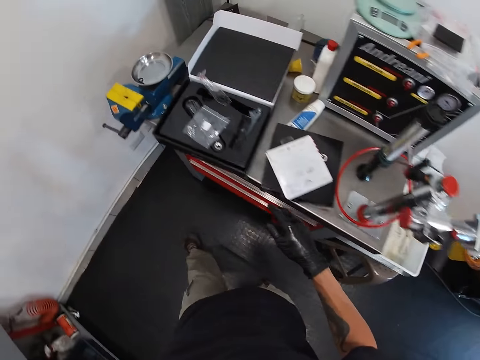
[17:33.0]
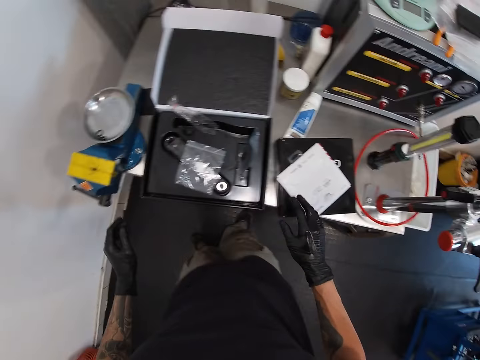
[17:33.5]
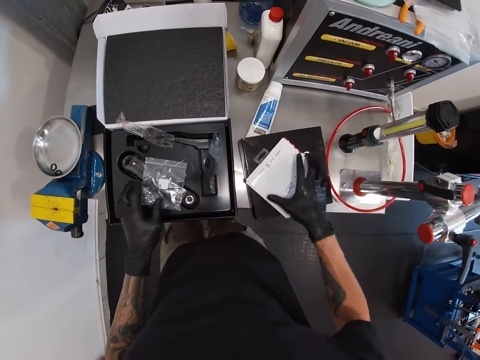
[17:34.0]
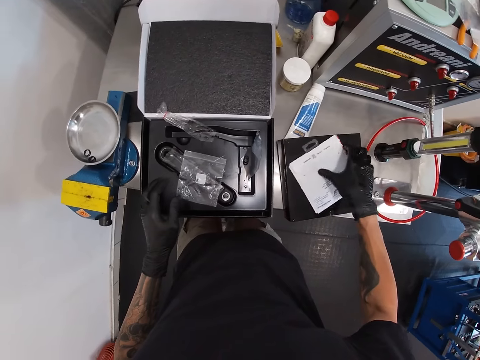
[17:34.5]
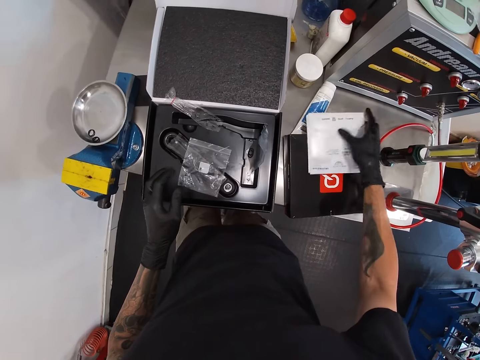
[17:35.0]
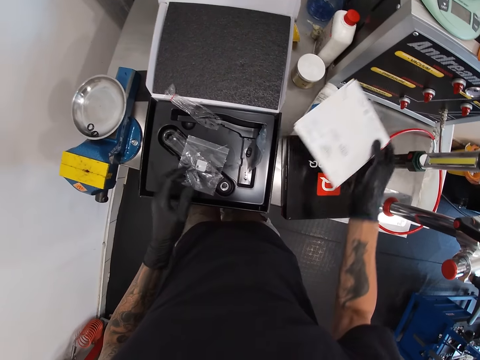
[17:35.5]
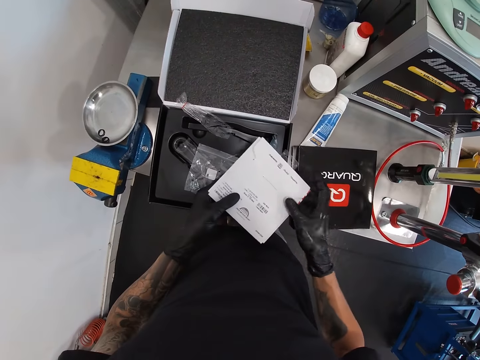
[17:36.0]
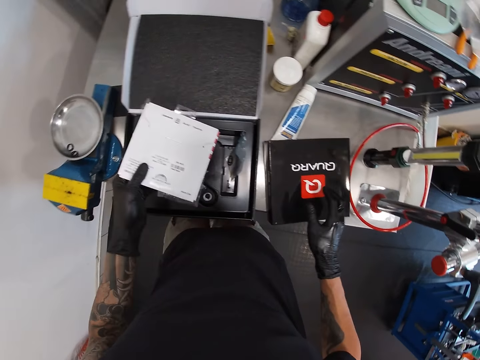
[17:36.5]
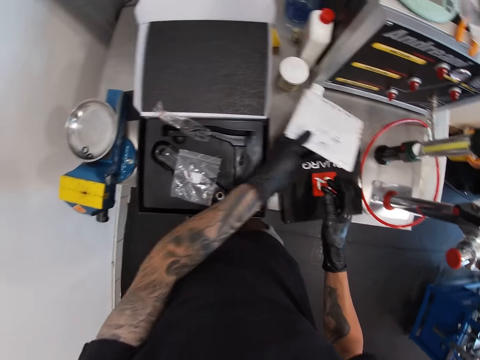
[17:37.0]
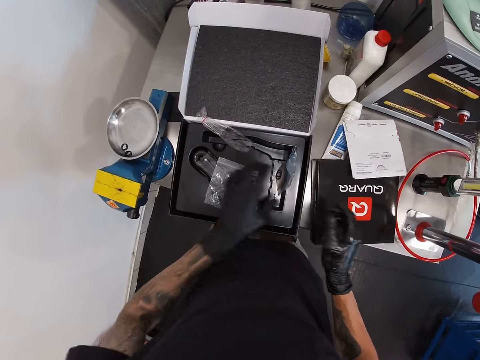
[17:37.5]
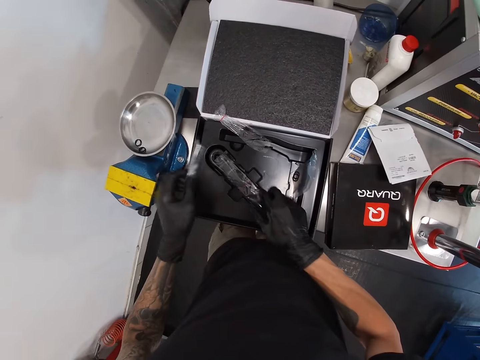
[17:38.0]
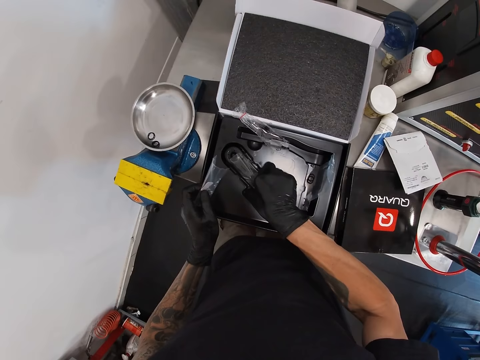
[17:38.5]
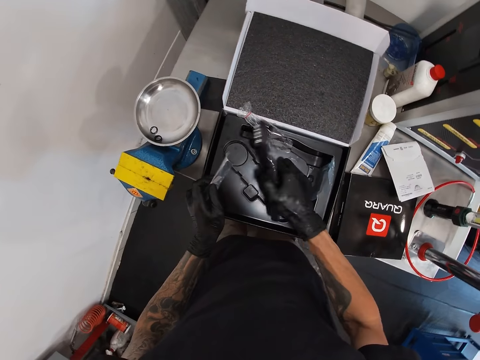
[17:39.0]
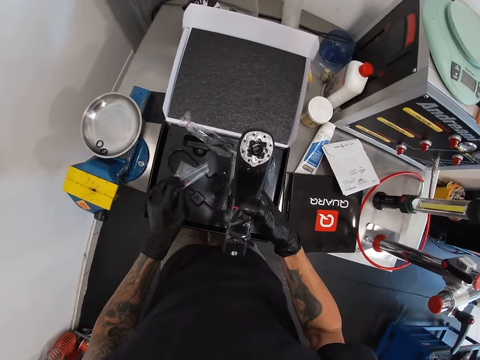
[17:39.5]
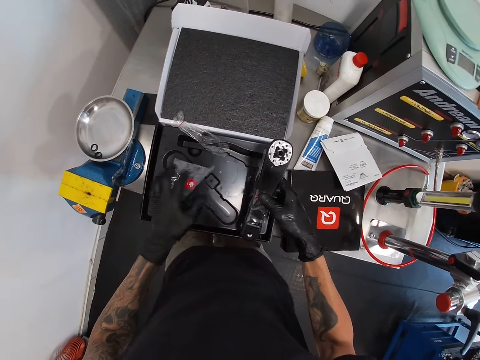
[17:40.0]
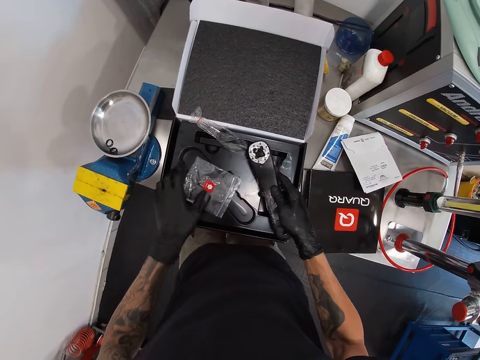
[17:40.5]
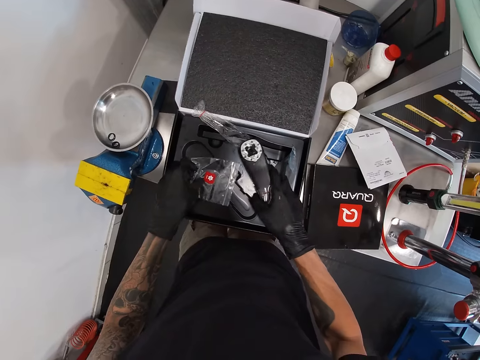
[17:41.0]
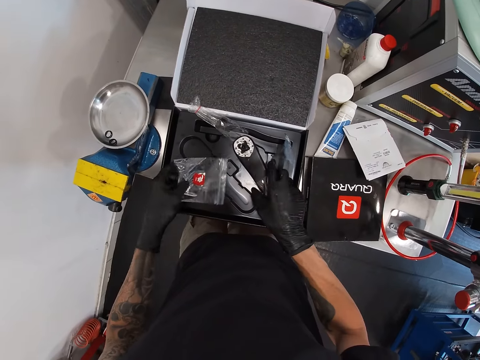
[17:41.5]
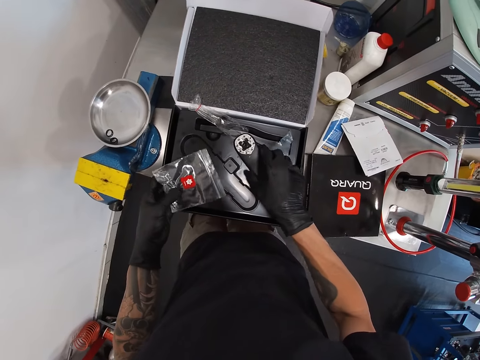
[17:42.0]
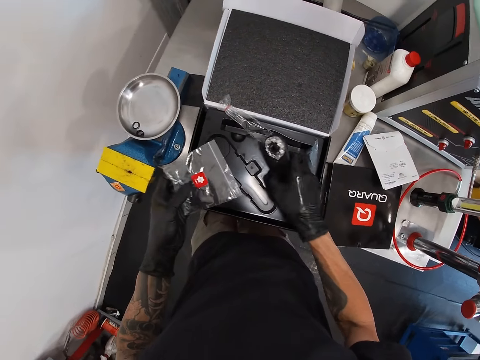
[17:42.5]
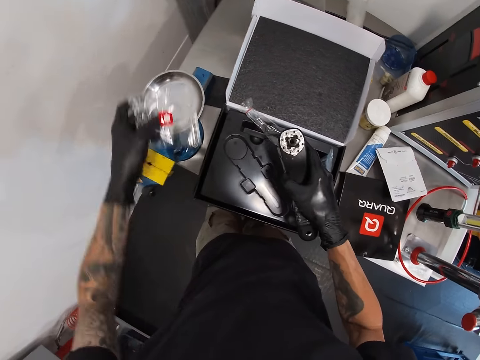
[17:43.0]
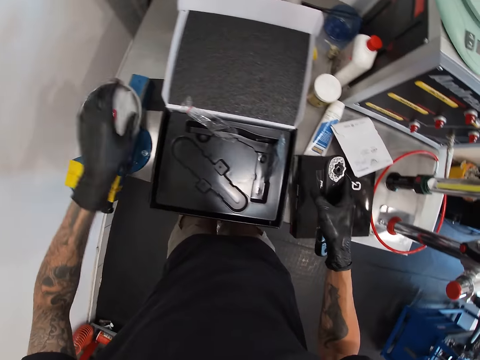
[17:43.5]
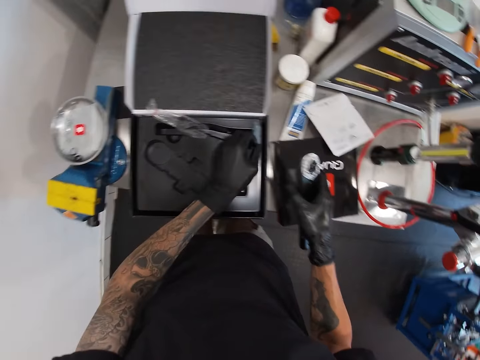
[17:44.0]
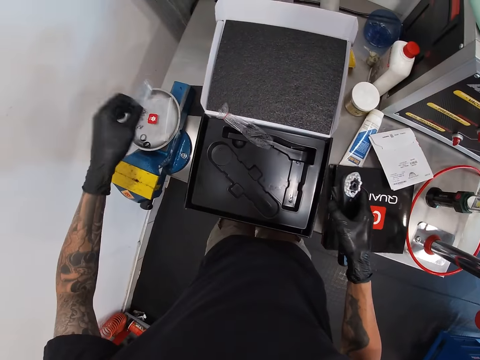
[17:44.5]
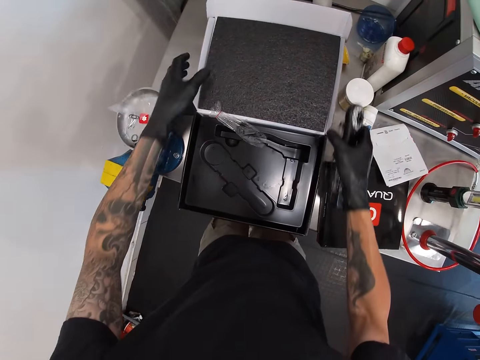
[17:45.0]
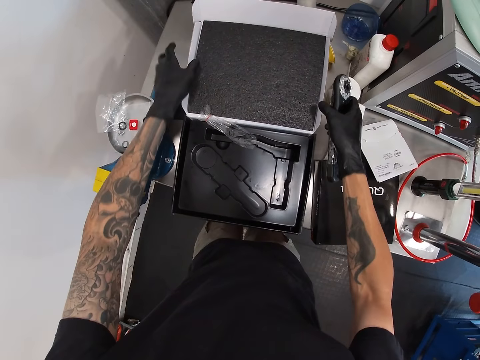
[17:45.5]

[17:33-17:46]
The camera wearer picks up a manual on top of the small box on the table with his right hand. He drops the manual on the table with his right hand. He touches the pedal arm. He picks up a power meter from the big box with his right hand. He picks up a nylon wrap from the box with his left hand. He drops the pedal axle of the power meter from the box. He picks up the pedal axle of the power meter from the box. He drops the nylon wrap on a pan on a bench vice with his left hand. He picks up the pedal arm. He picks up a paper. He picks up the pedal axle of the power meter from the box with his right hand. He drops the nylon wrap on the pan on the bench vice. He moves both hands.

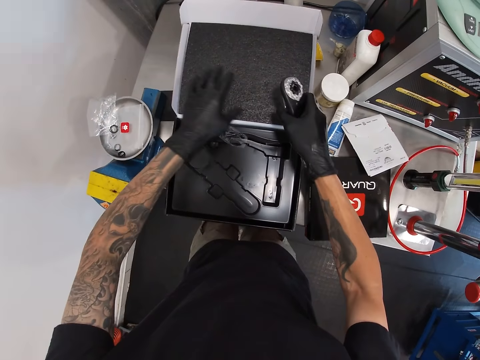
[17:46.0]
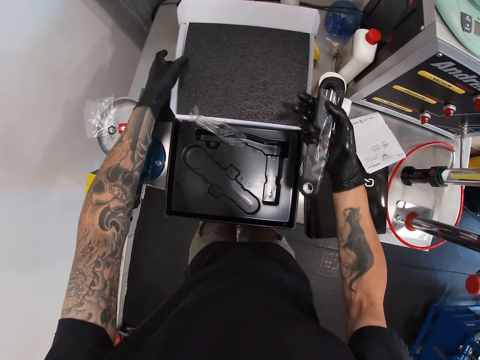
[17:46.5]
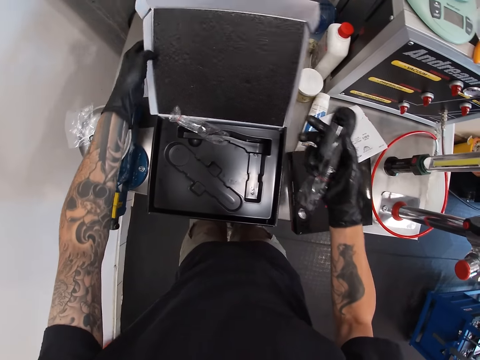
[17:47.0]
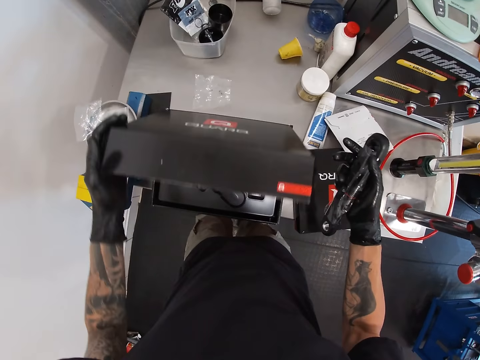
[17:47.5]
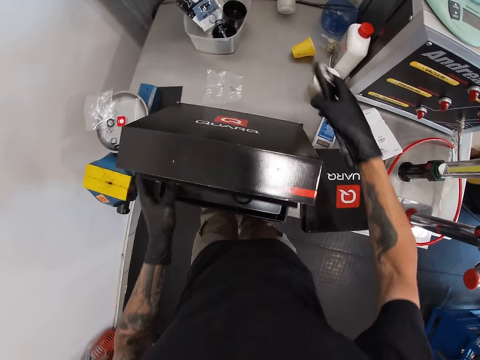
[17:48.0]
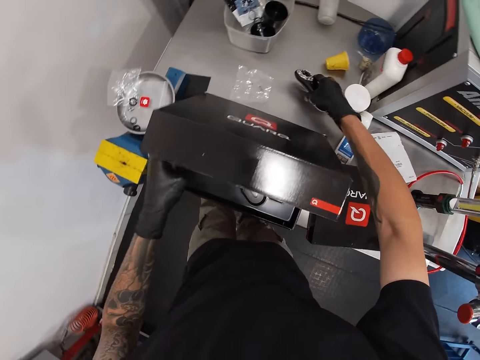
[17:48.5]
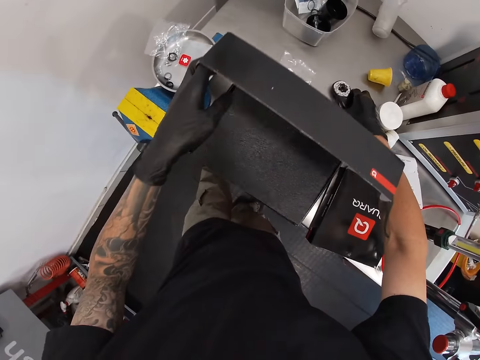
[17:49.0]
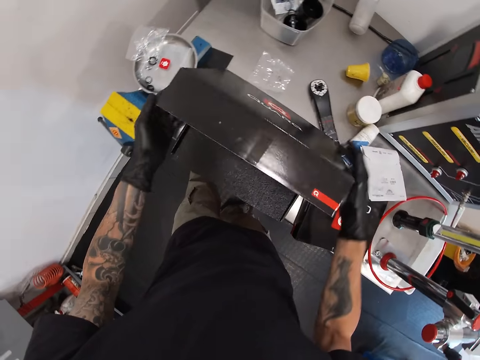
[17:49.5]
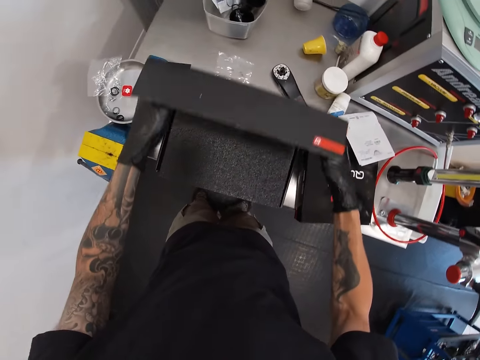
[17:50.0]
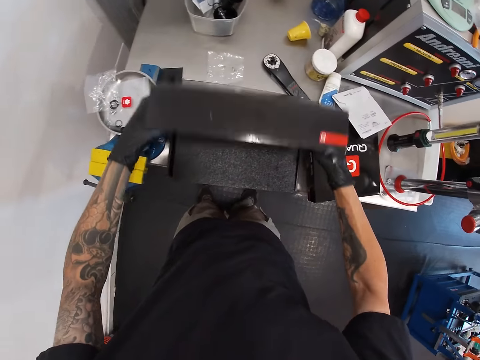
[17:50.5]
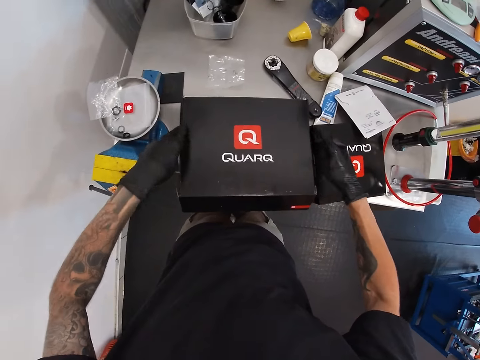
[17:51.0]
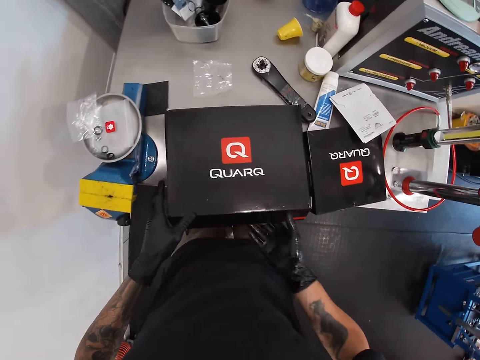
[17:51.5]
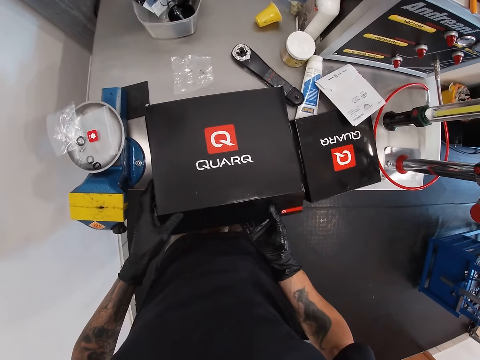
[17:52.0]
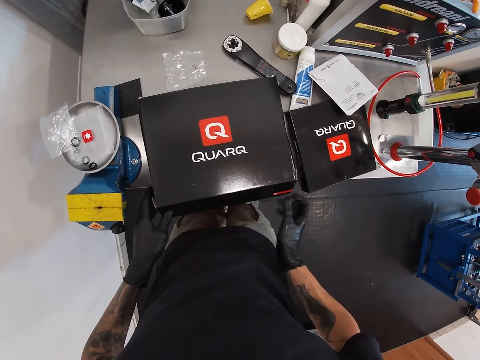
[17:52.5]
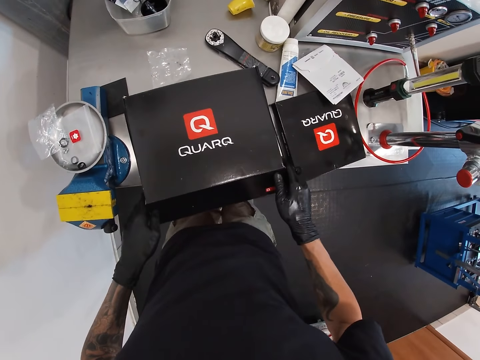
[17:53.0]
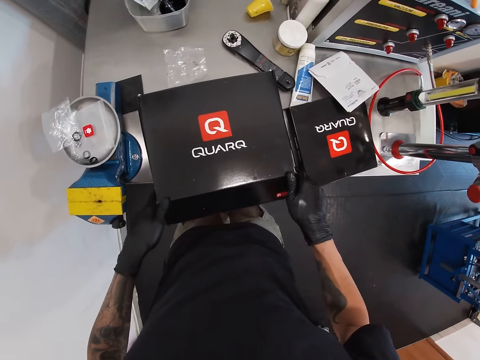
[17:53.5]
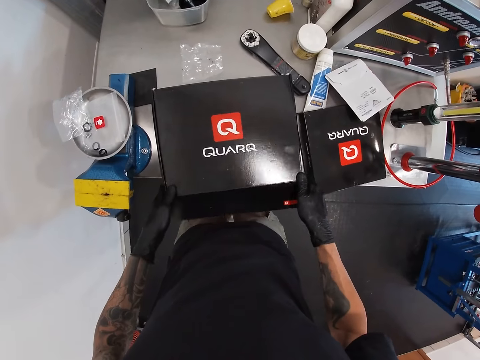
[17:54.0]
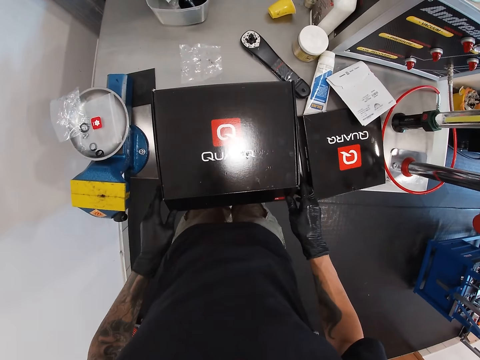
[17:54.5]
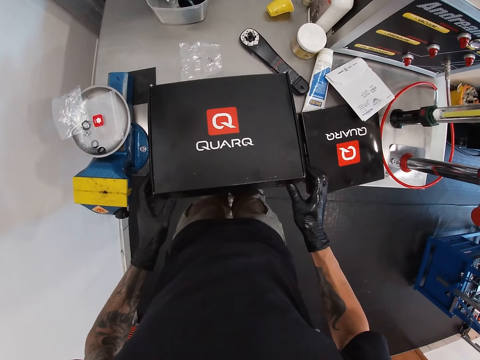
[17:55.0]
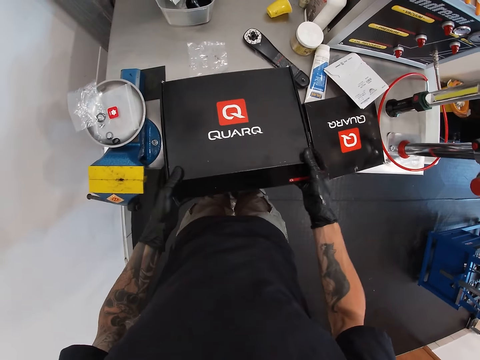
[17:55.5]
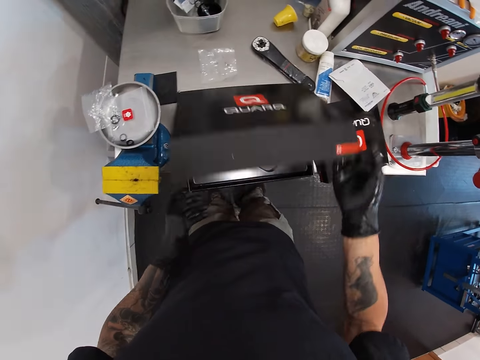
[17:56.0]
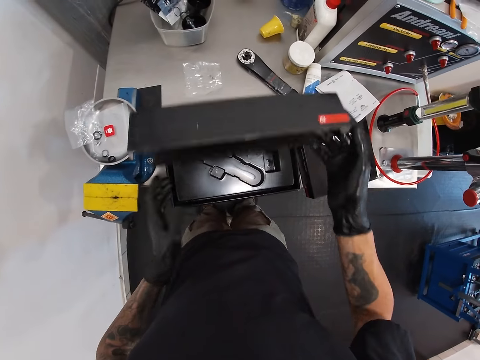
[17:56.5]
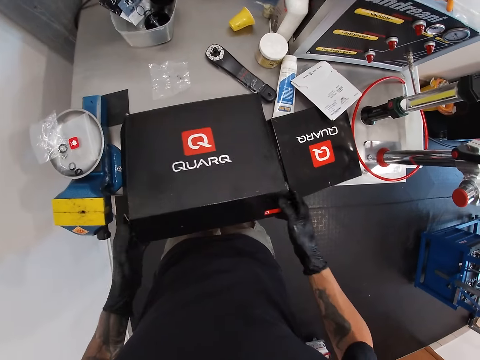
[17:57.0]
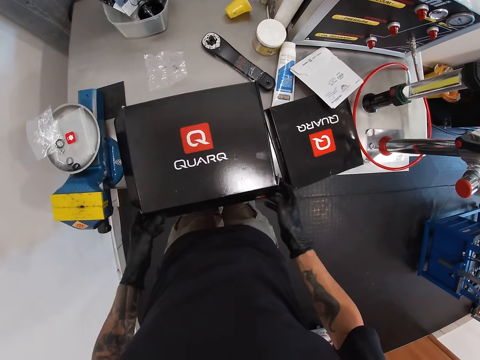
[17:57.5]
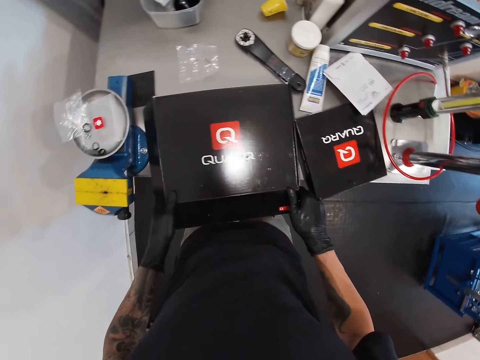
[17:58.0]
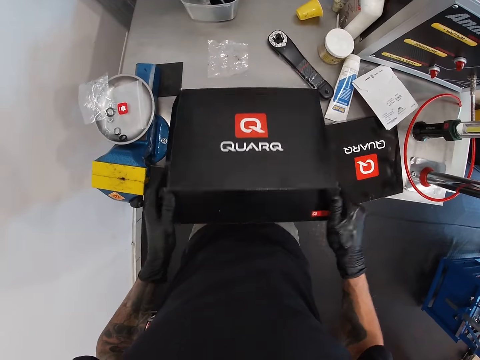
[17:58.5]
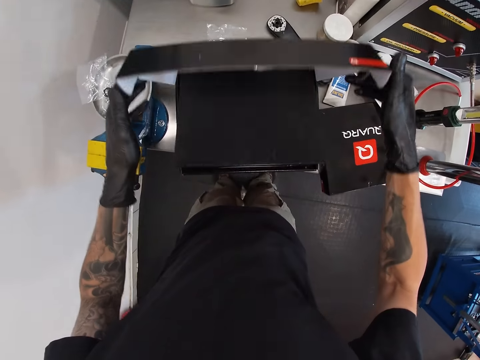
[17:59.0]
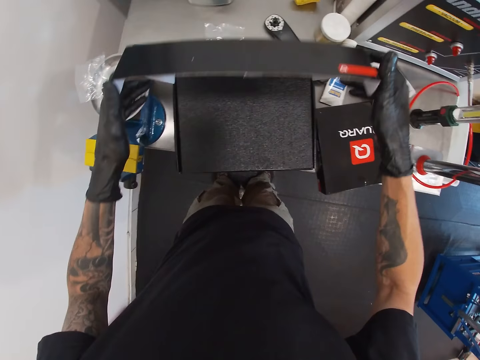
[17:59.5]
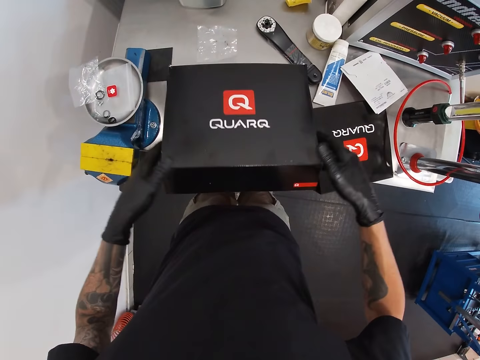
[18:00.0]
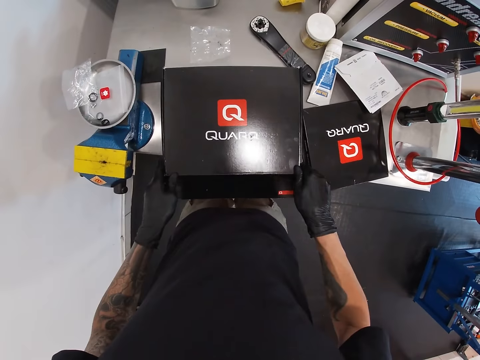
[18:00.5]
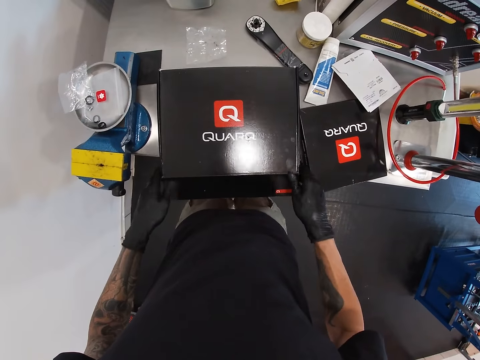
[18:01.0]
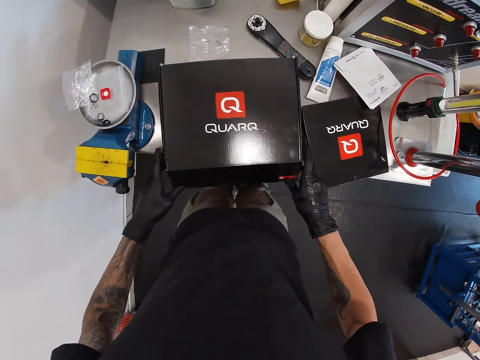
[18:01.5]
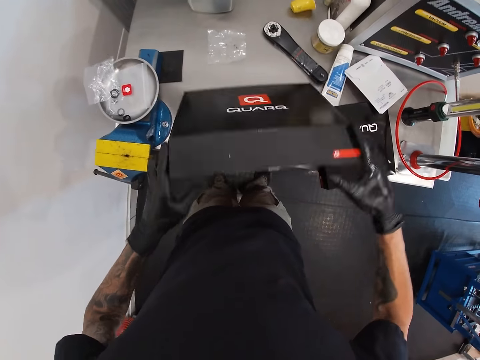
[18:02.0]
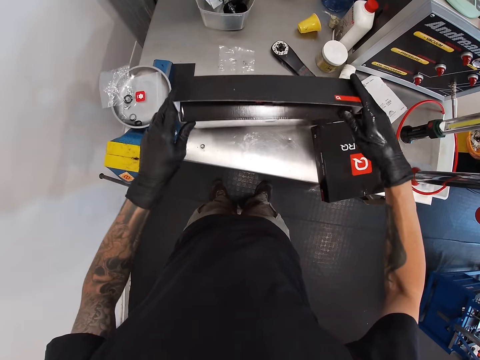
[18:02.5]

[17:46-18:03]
The camera wearer closes the box. He places the pedal arm on the table. He closes the box with his hands. He opens the box. He closes the box. He opens the box. He closes the box.
